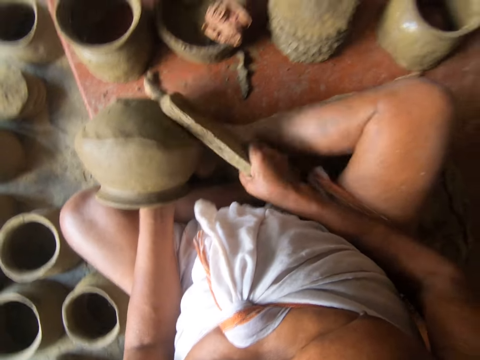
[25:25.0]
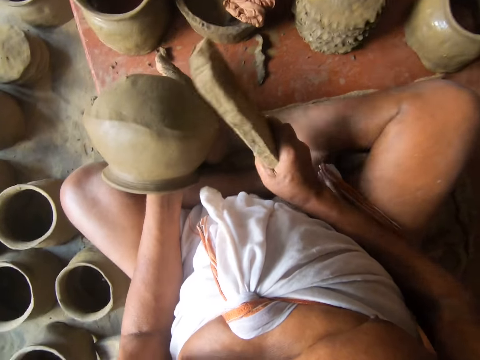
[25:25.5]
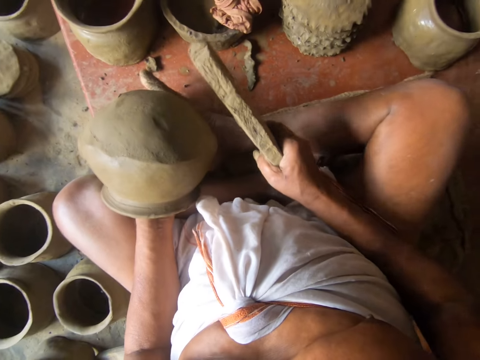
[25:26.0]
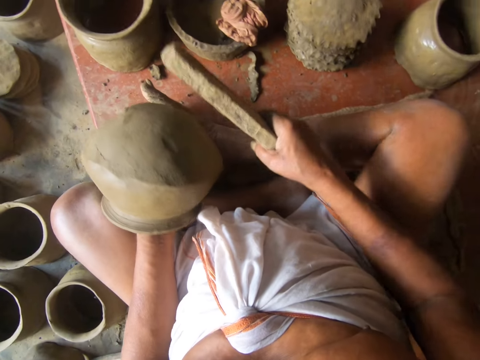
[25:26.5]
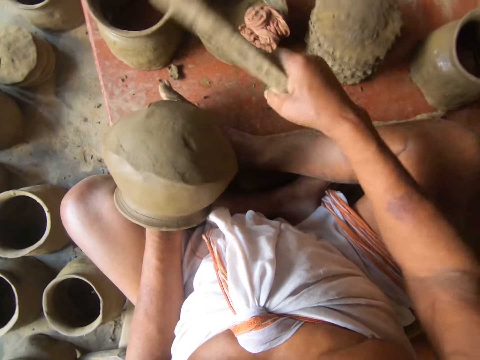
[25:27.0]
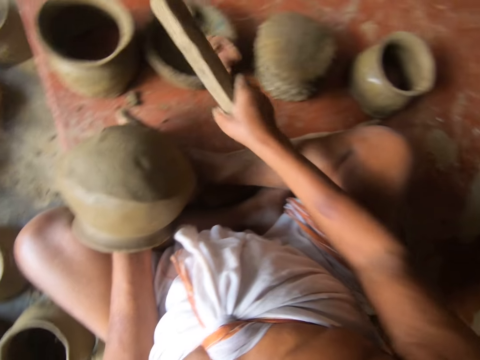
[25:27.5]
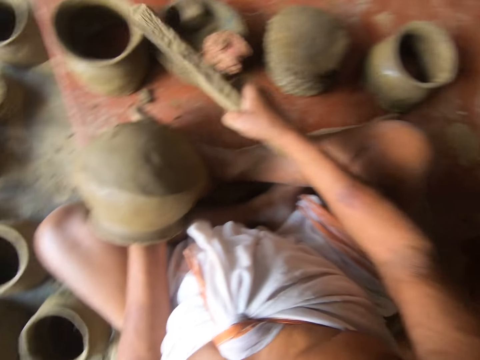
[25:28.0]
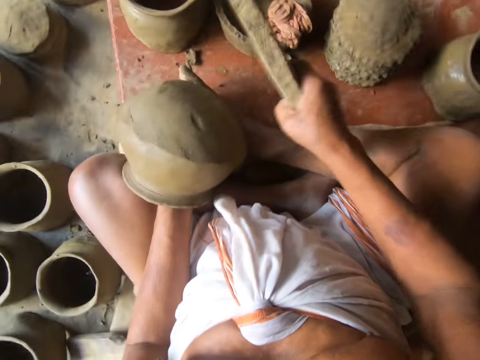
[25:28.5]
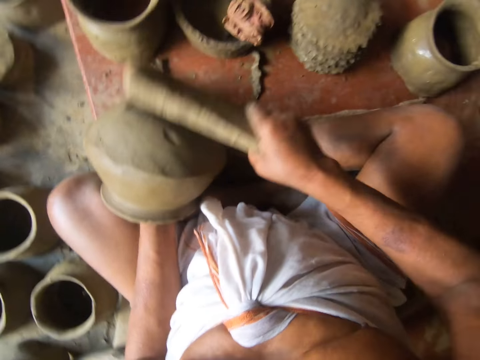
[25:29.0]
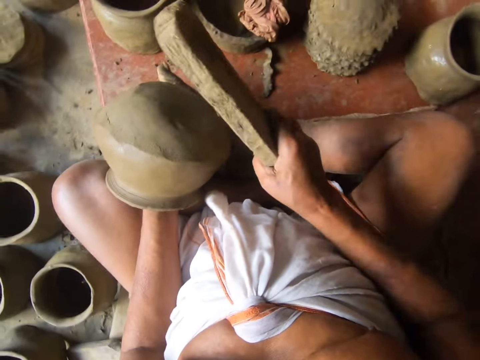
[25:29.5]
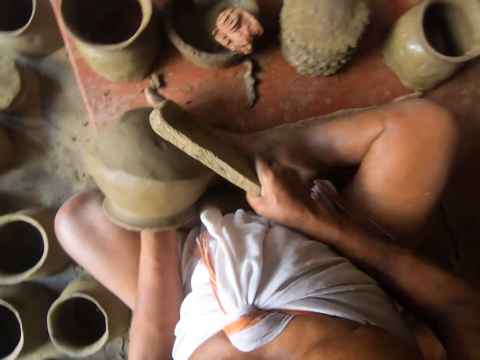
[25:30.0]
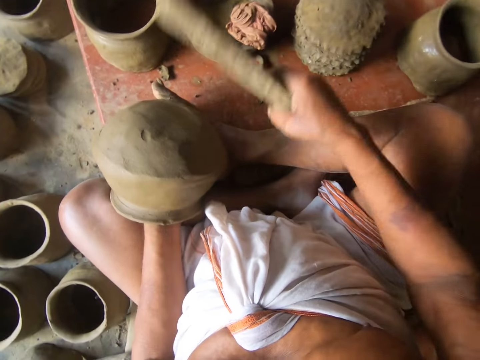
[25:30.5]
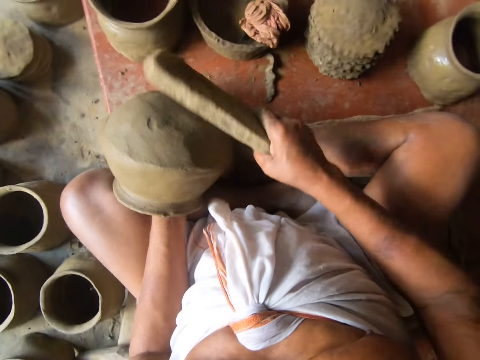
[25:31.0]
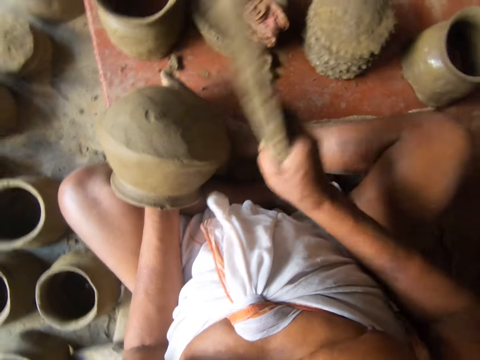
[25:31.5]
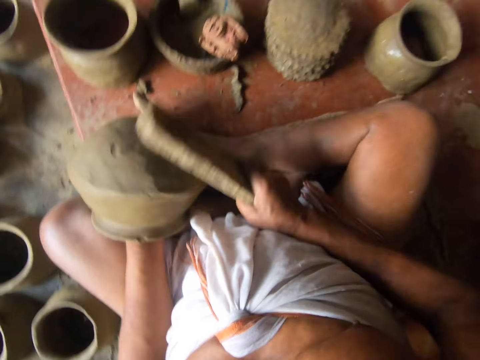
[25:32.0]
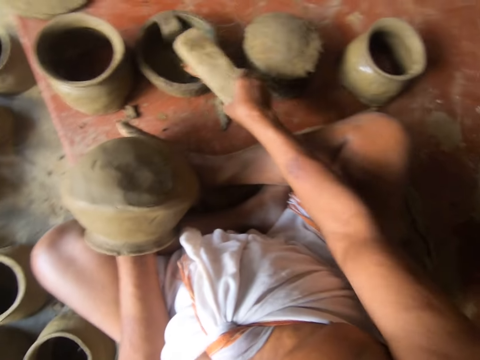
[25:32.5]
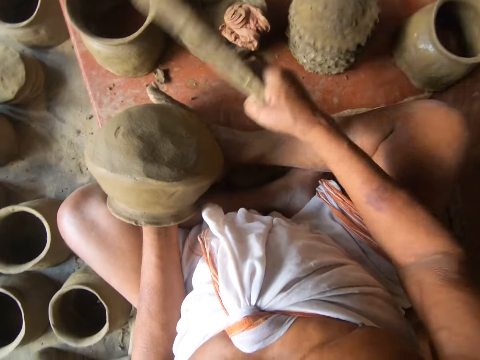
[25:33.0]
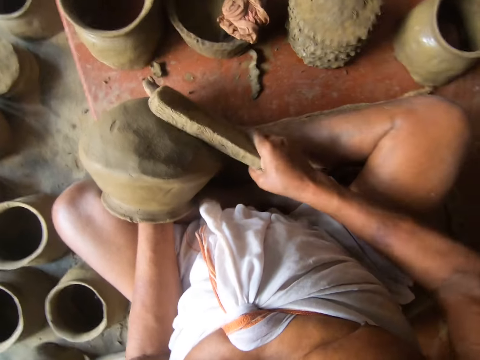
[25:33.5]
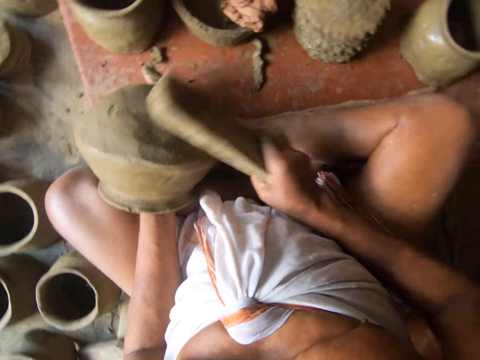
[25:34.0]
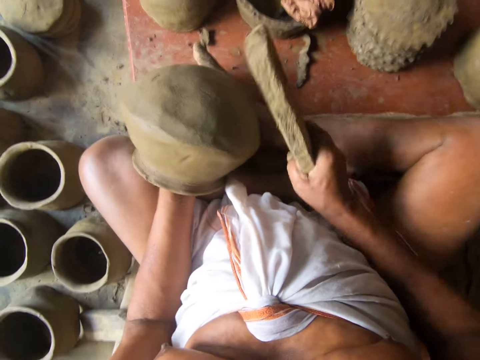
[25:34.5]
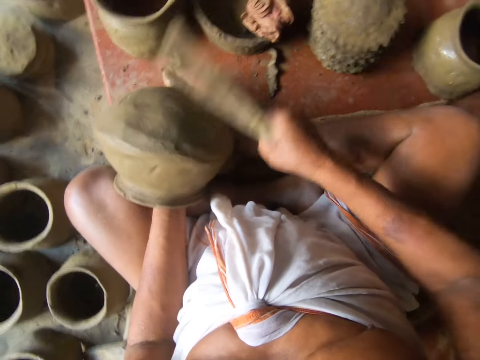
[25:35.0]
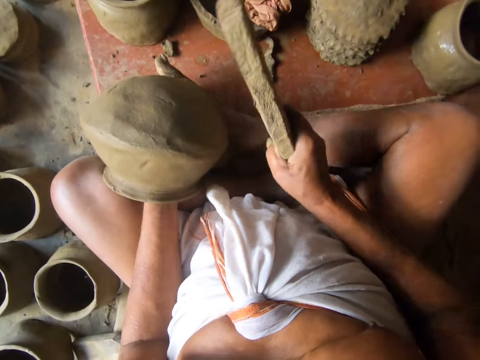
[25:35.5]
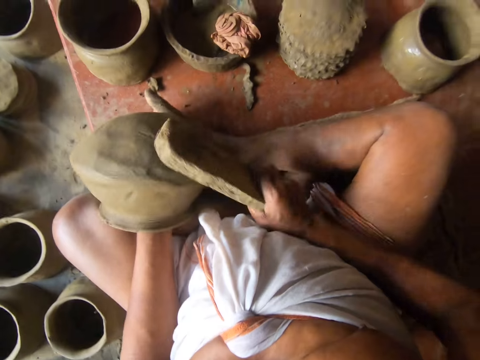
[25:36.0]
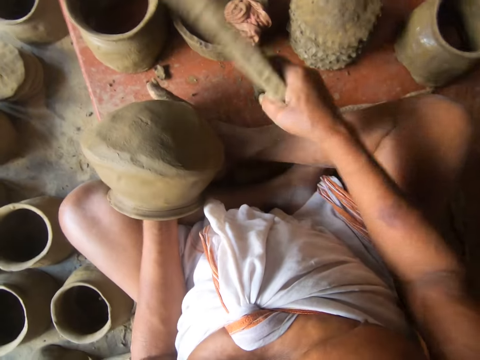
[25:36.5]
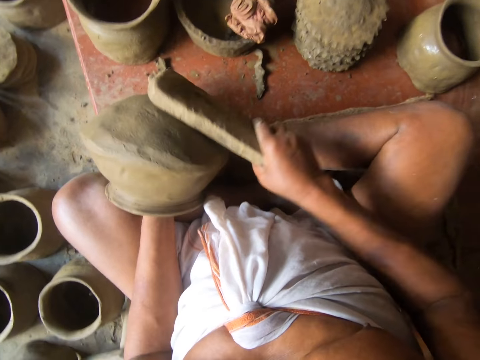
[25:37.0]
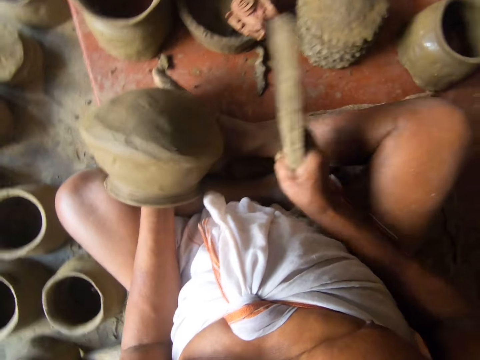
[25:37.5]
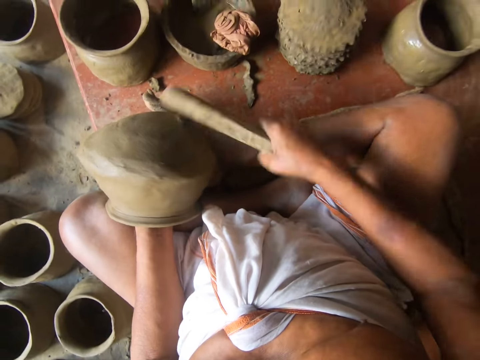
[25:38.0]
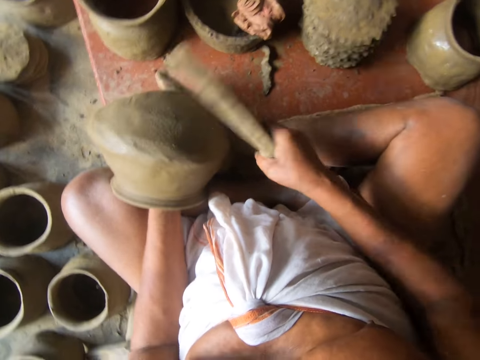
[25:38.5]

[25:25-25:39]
The camera wearer taps on a cloth with a wood piece. They hit a mold or modelling clay pot with the wood piece. They tap on the cloth with the wood piece. They place the wood on the piece of cloth. They hit the modelling clay pot with the wood.

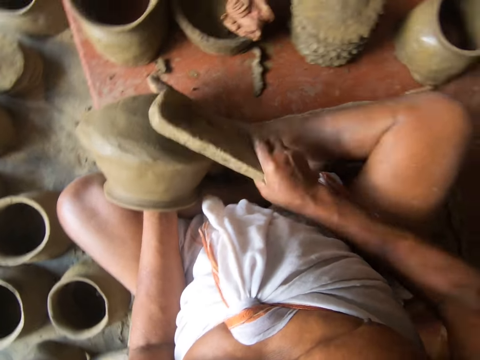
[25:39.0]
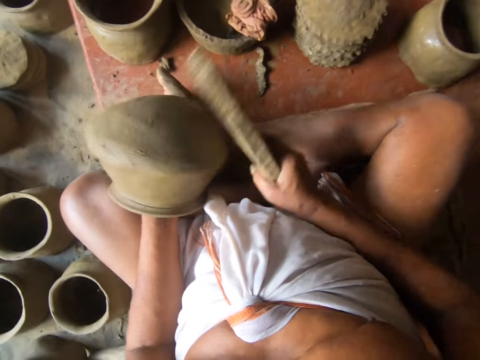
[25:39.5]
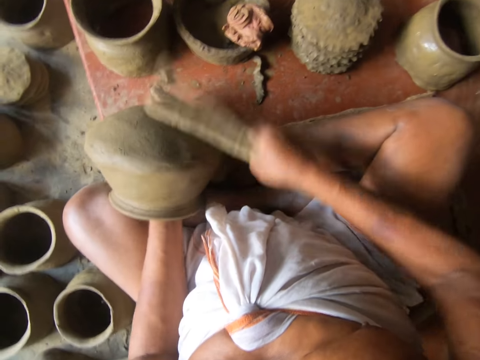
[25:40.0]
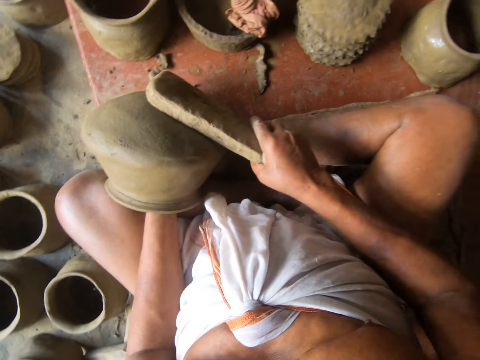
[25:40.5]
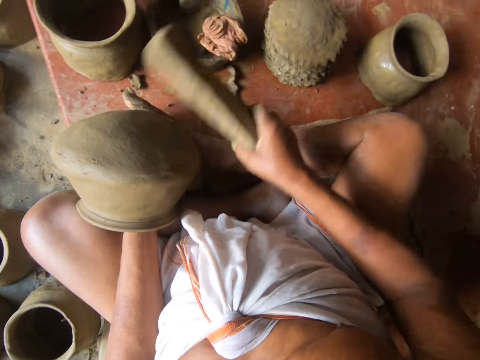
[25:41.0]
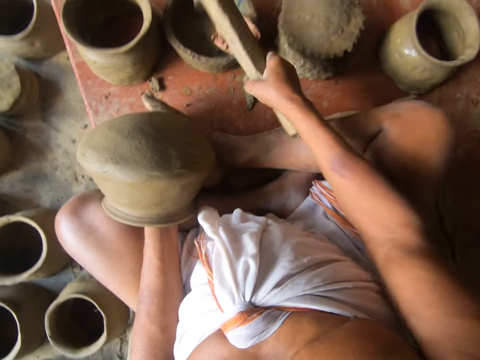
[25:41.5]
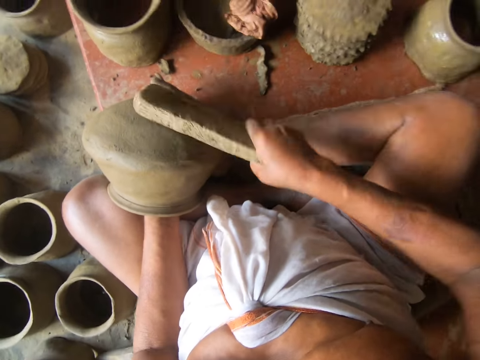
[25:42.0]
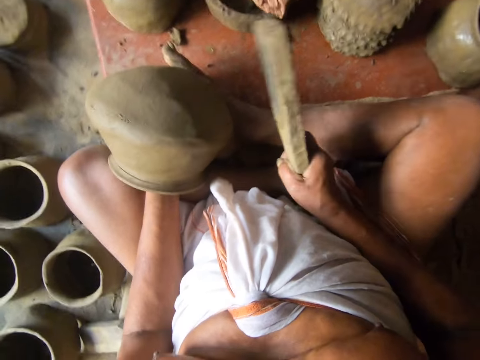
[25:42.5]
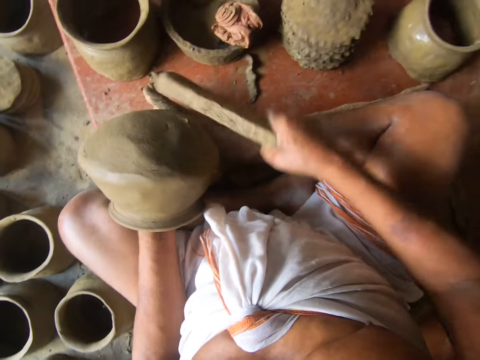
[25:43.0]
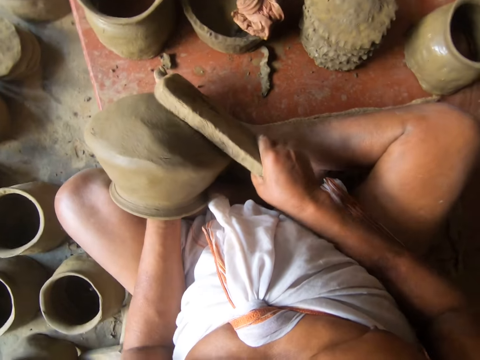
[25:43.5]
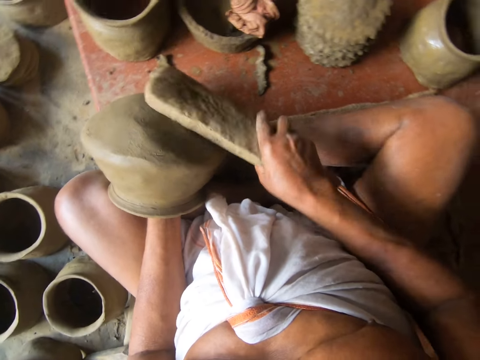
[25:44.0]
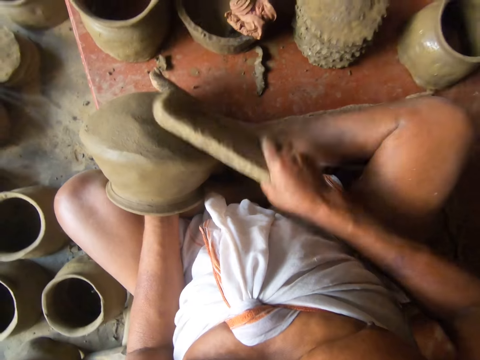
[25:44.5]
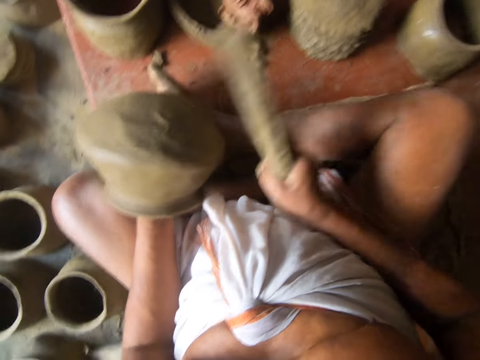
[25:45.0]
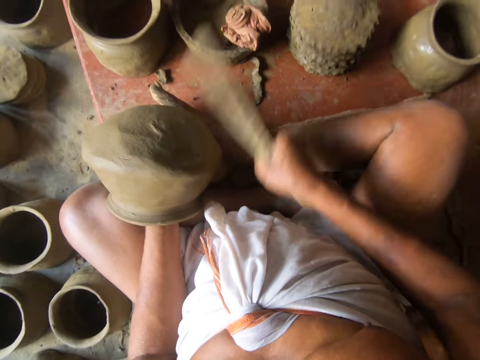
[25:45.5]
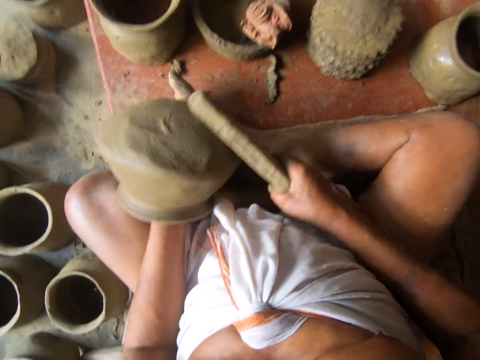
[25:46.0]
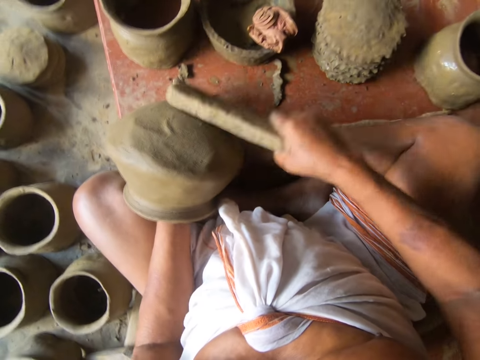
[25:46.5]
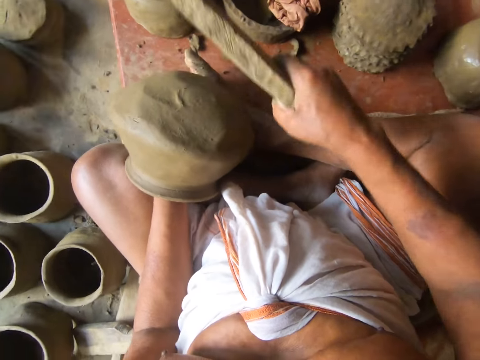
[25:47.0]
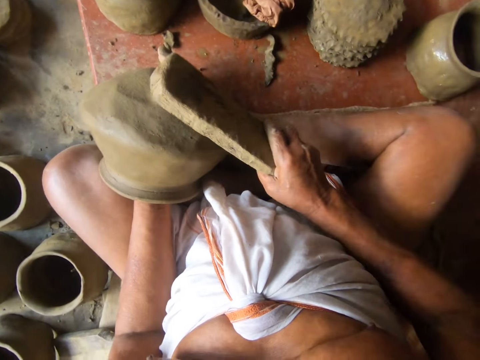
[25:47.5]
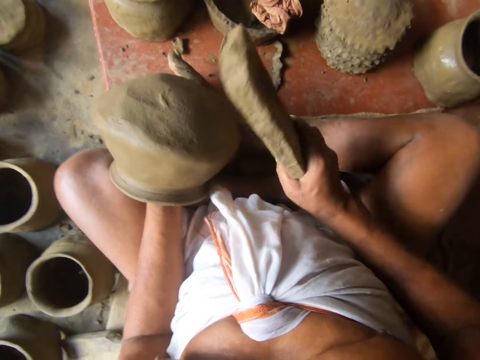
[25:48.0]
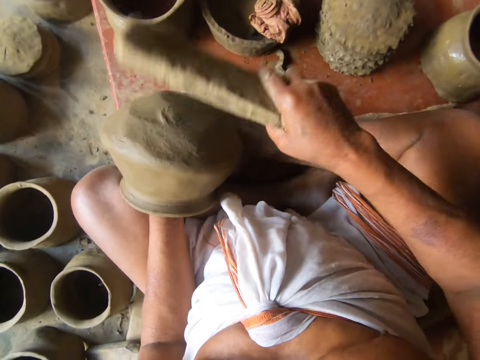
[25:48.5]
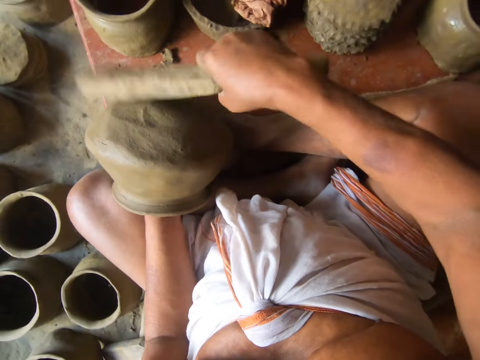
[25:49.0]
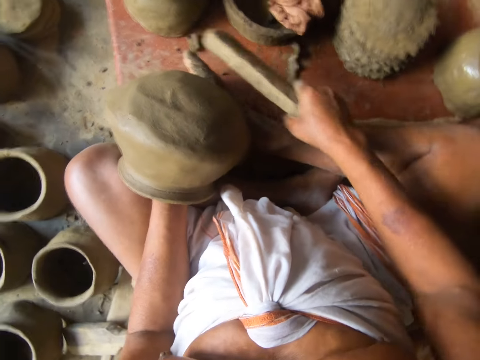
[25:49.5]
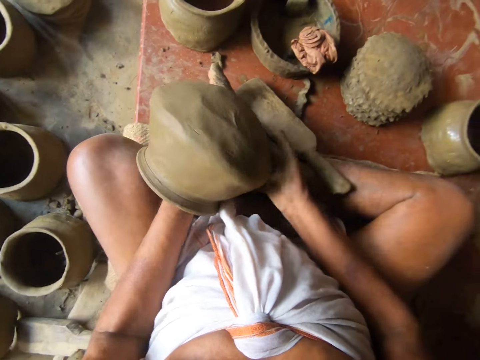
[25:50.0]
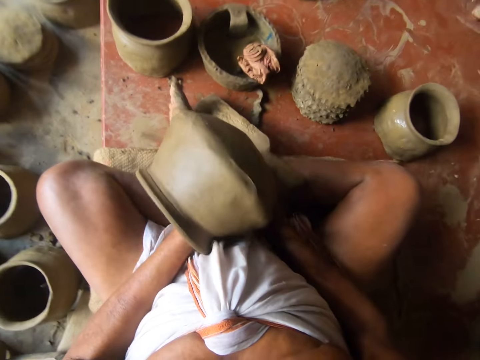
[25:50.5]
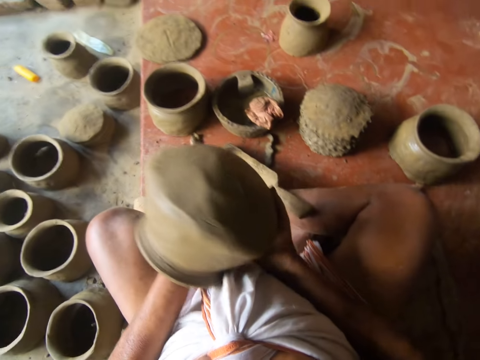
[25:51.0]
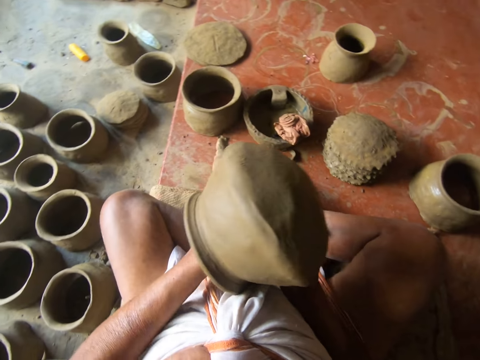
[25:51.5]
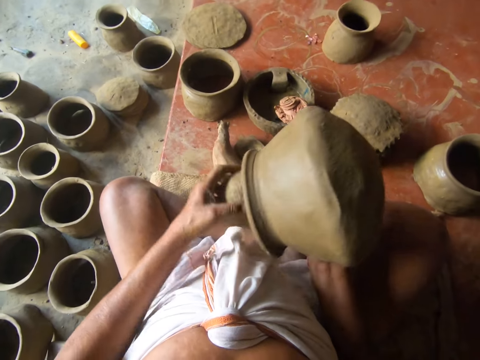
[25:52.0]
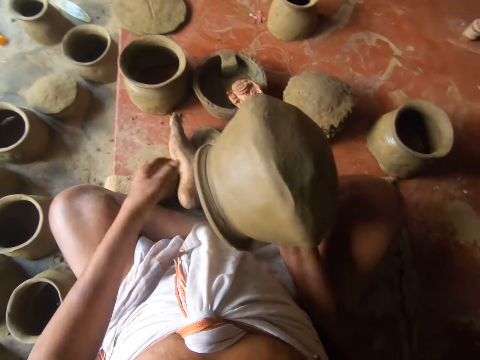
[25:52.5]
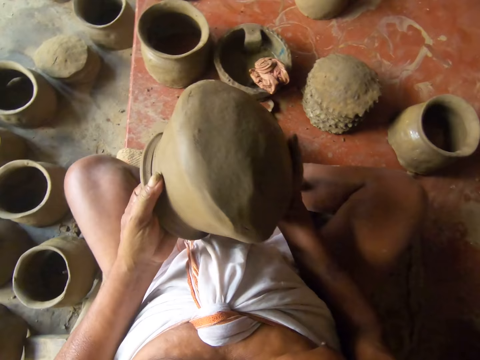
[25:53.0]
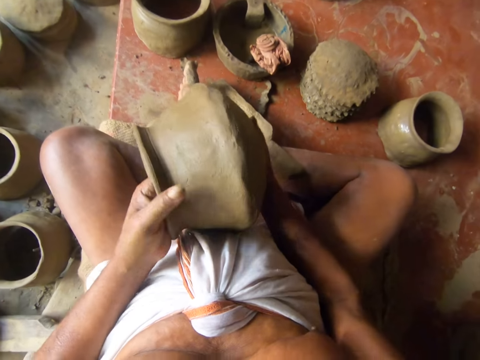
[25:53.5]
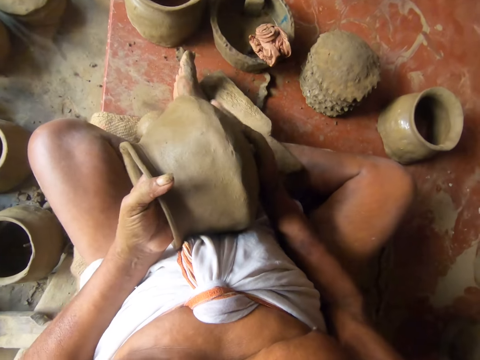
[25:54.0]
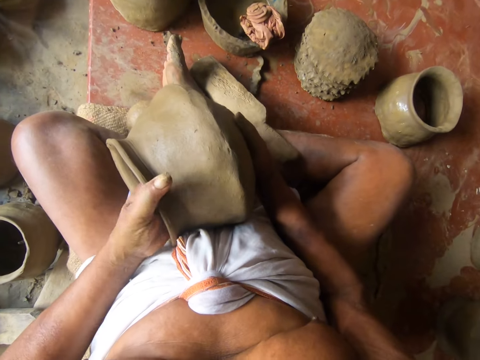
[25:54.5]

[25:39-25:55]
The camera wearer taps on a cloth with a wood piece. They place the wood on the cloth. They hit the modelling clay pot or mold with the wood. They drop the wood on the floor. They adjust the mold. They examine the modelling clay pot.
